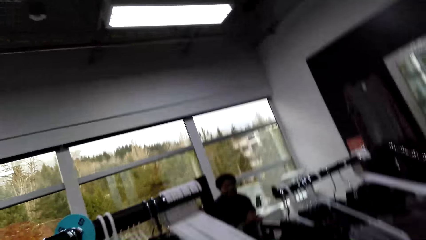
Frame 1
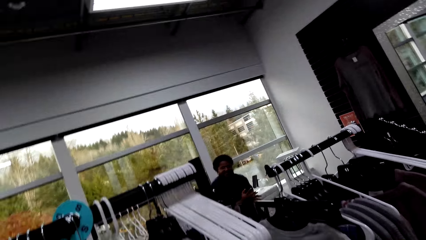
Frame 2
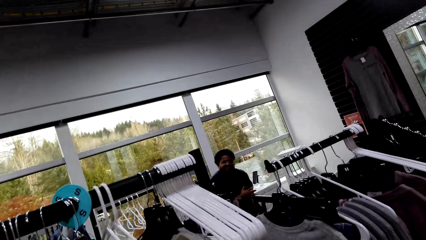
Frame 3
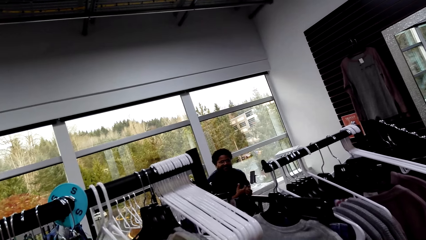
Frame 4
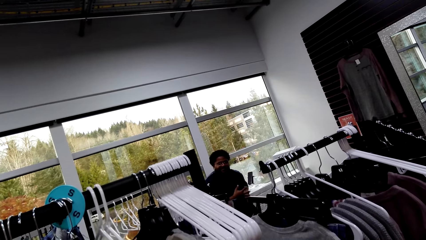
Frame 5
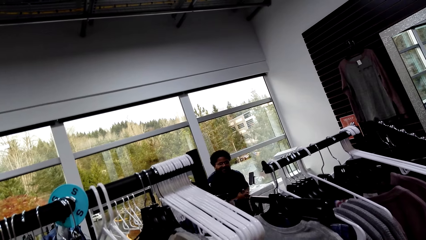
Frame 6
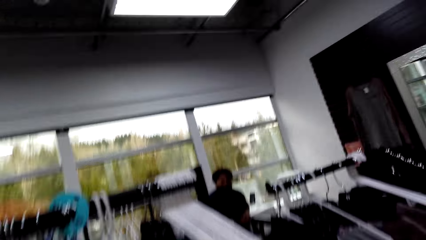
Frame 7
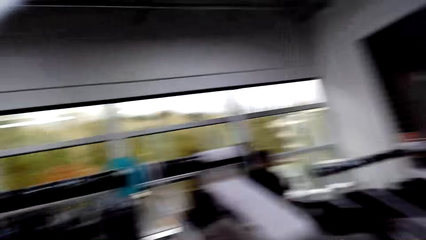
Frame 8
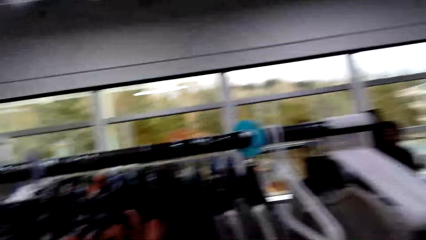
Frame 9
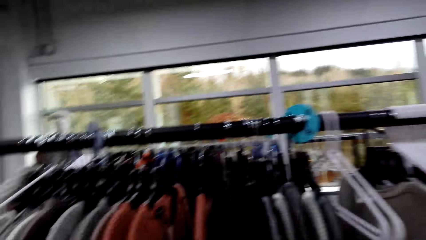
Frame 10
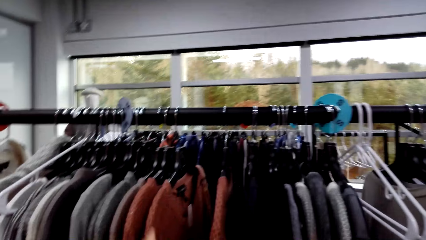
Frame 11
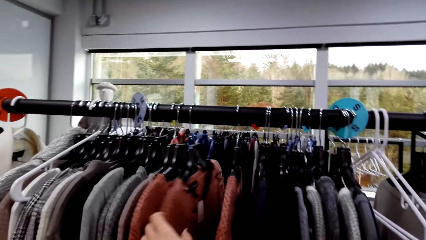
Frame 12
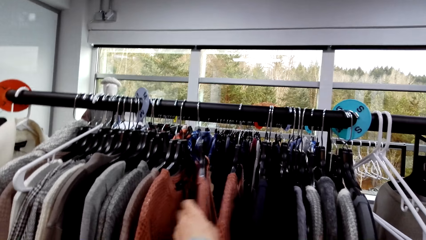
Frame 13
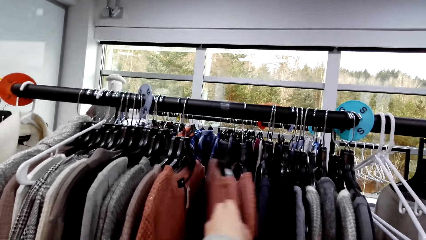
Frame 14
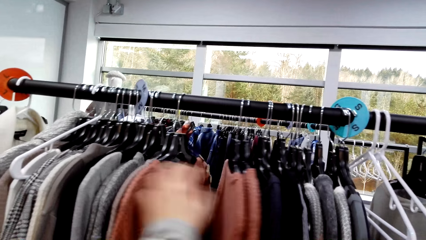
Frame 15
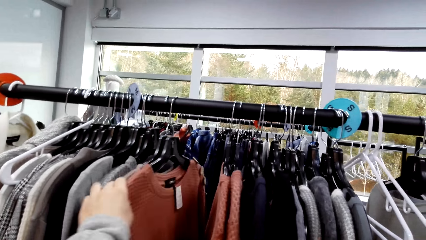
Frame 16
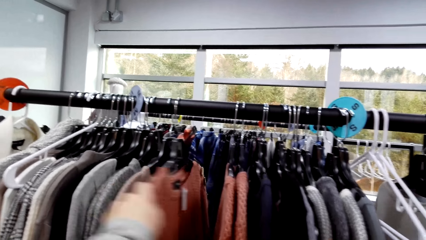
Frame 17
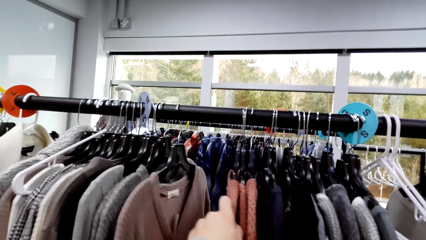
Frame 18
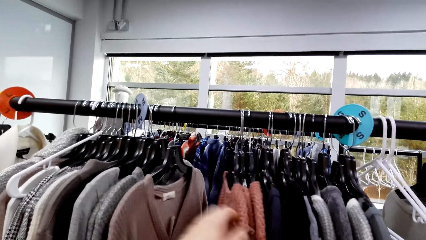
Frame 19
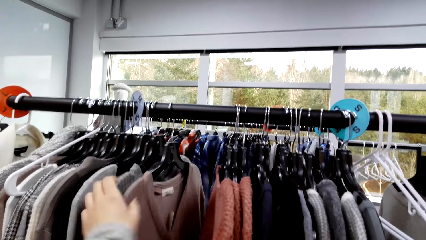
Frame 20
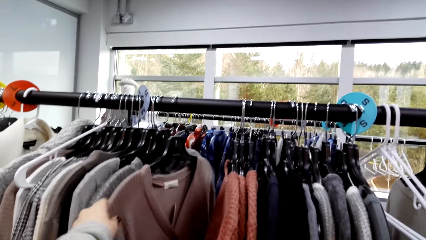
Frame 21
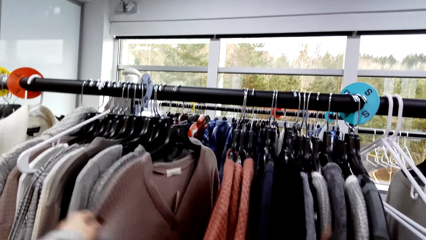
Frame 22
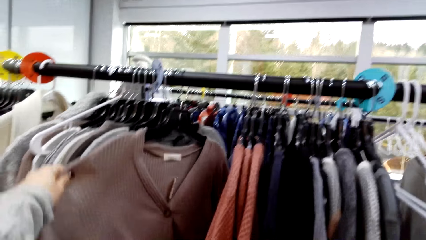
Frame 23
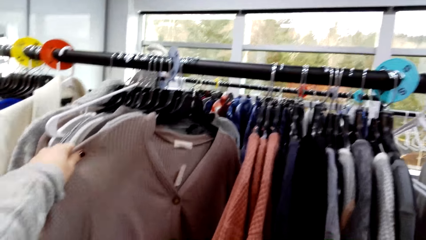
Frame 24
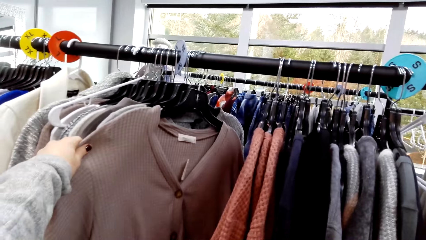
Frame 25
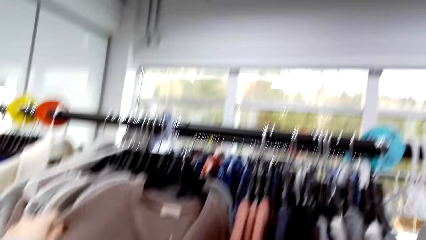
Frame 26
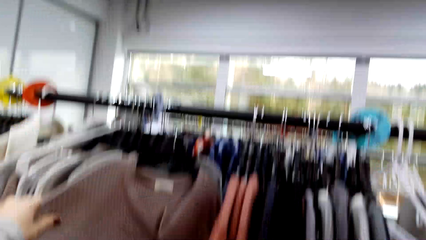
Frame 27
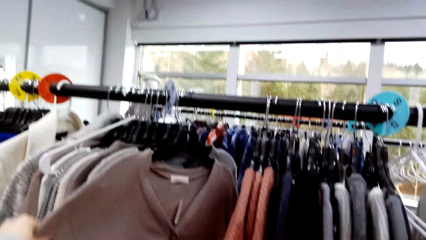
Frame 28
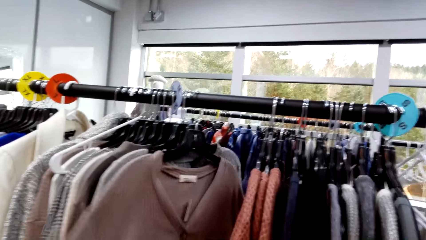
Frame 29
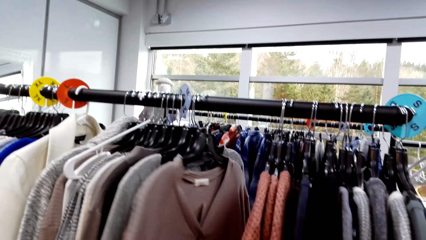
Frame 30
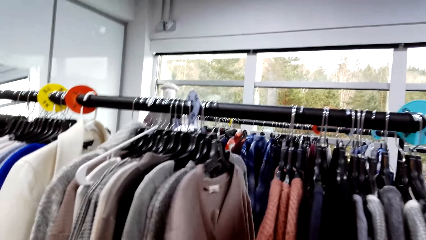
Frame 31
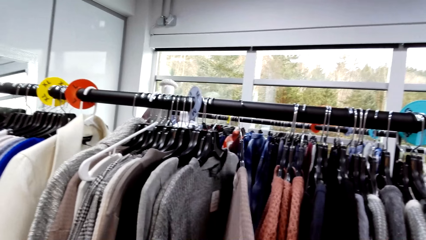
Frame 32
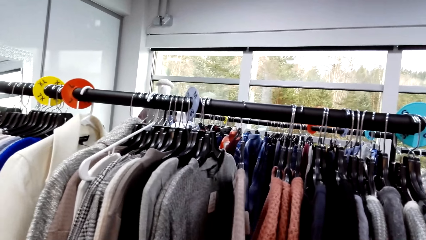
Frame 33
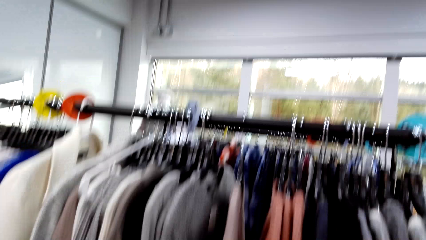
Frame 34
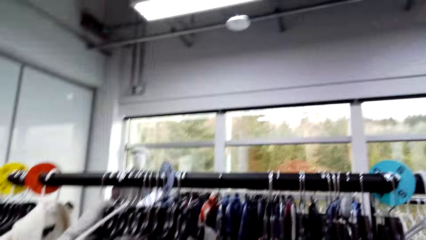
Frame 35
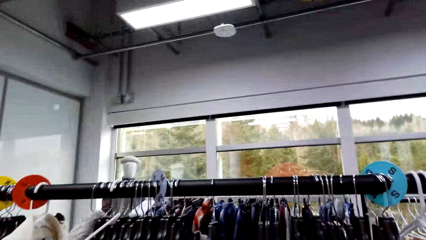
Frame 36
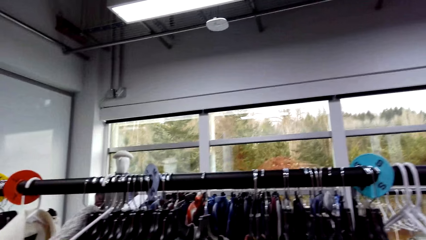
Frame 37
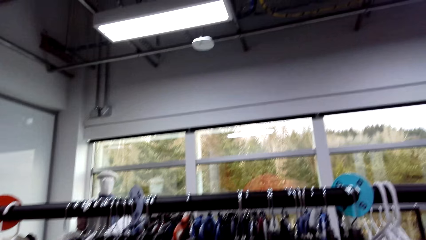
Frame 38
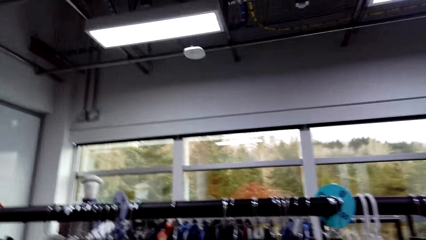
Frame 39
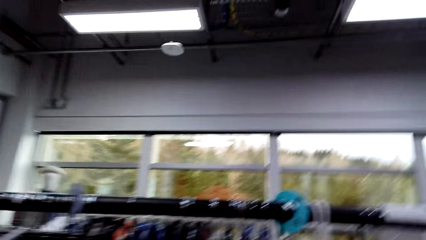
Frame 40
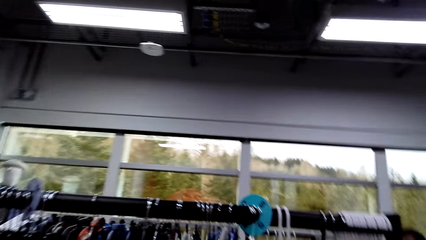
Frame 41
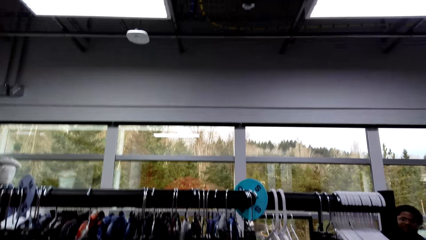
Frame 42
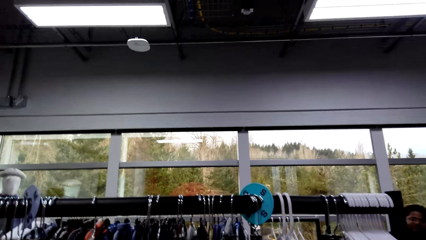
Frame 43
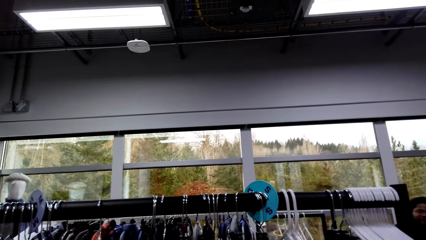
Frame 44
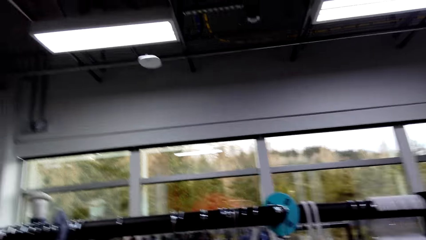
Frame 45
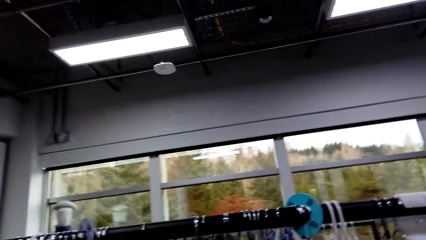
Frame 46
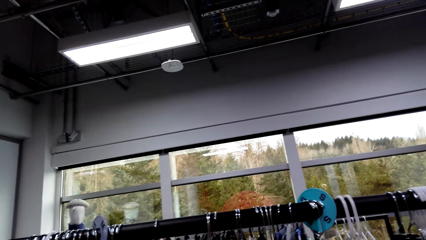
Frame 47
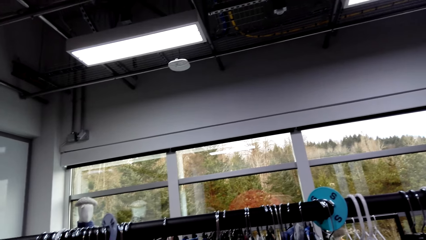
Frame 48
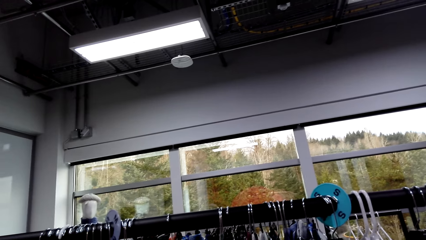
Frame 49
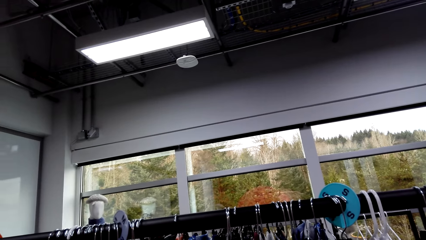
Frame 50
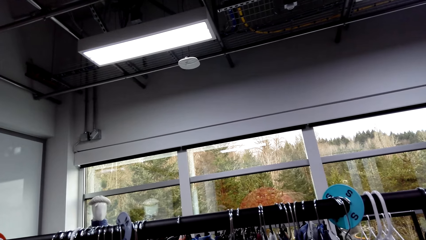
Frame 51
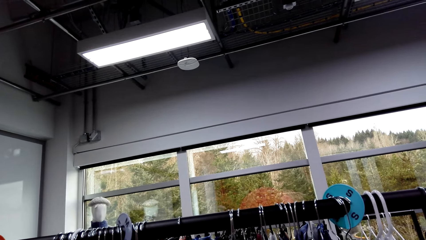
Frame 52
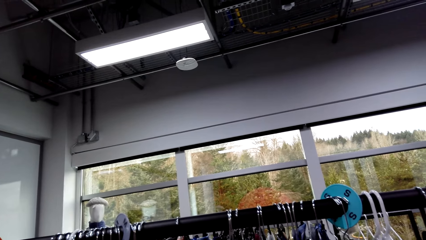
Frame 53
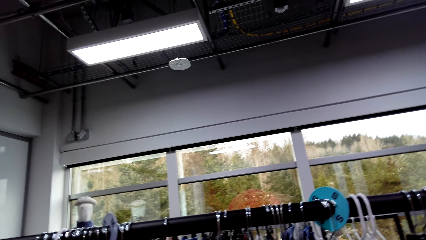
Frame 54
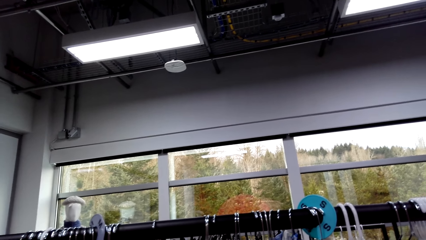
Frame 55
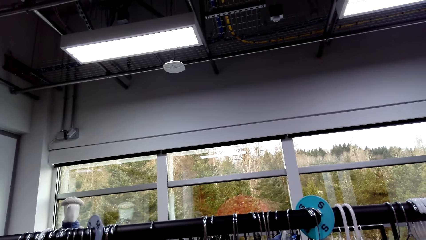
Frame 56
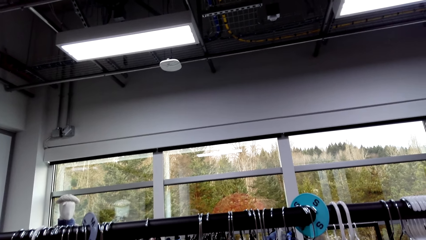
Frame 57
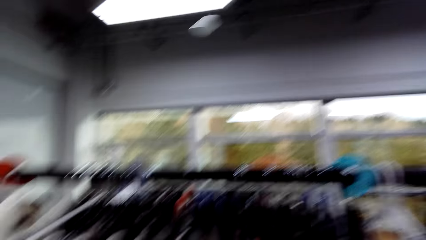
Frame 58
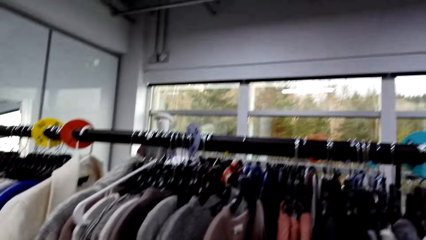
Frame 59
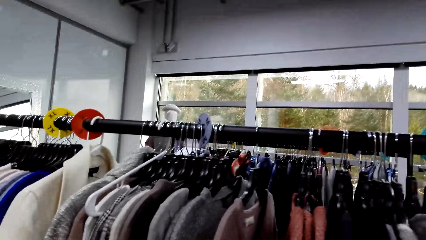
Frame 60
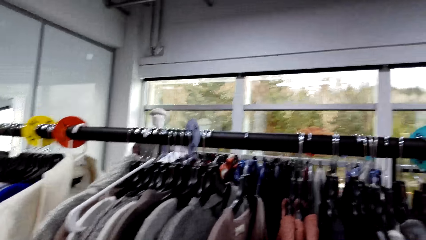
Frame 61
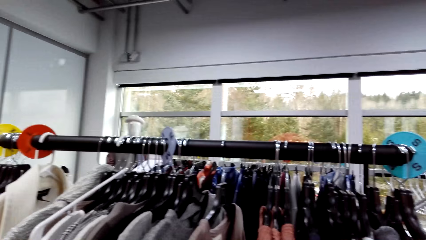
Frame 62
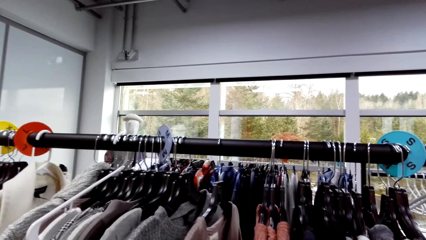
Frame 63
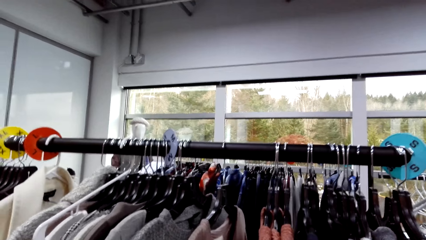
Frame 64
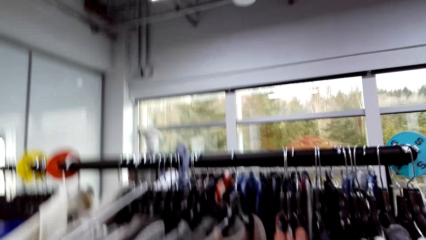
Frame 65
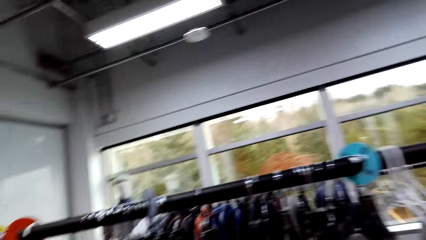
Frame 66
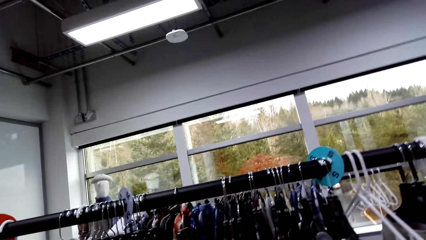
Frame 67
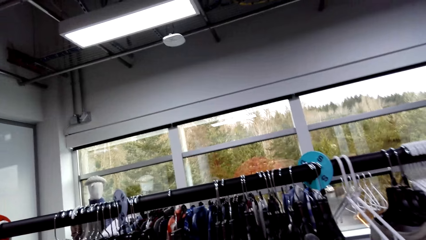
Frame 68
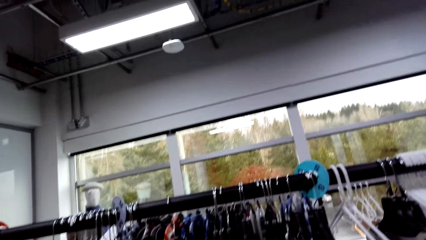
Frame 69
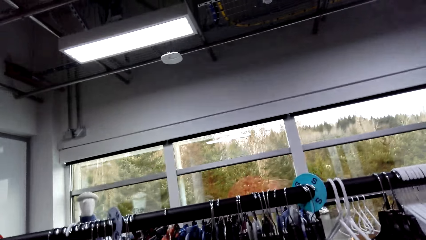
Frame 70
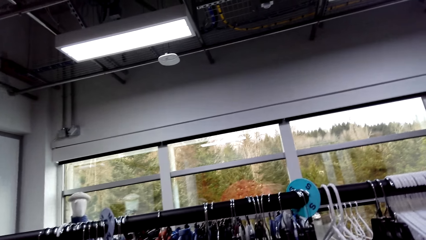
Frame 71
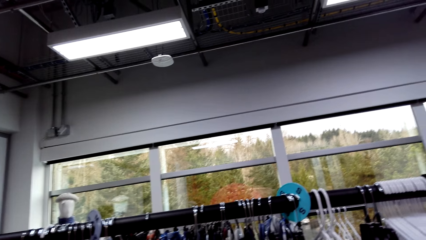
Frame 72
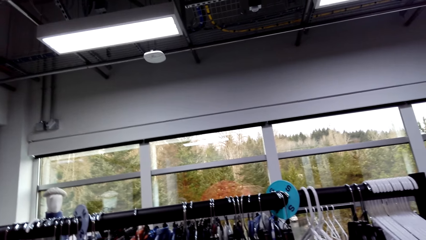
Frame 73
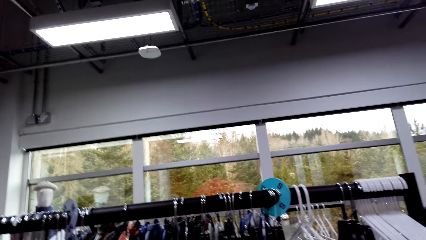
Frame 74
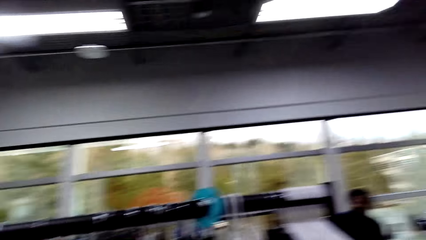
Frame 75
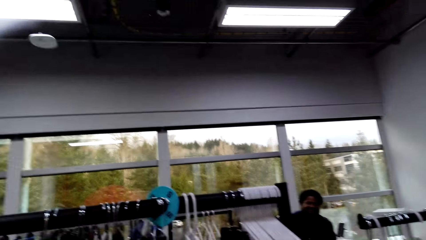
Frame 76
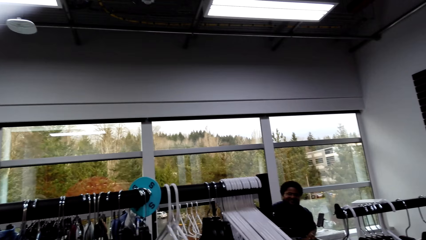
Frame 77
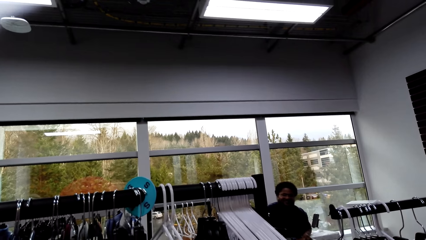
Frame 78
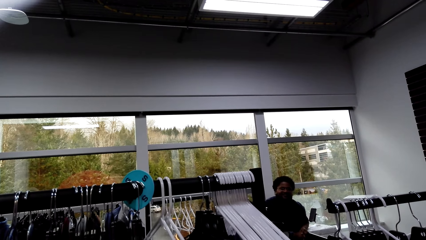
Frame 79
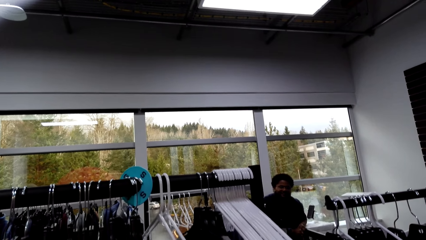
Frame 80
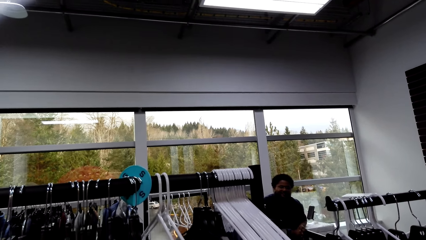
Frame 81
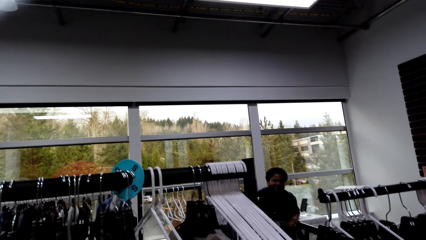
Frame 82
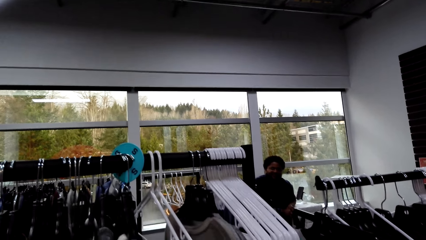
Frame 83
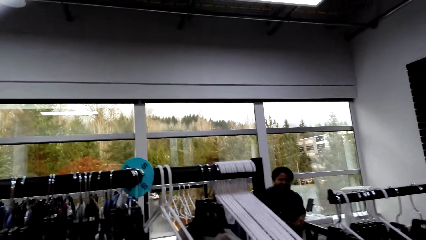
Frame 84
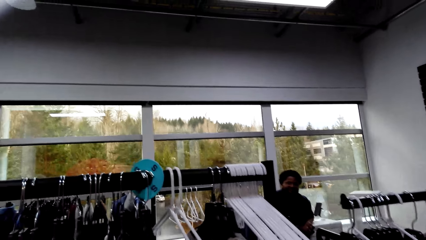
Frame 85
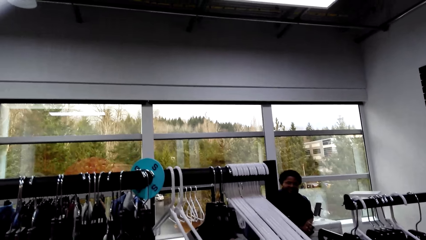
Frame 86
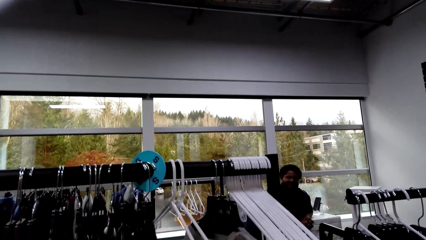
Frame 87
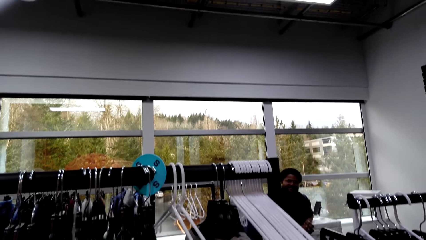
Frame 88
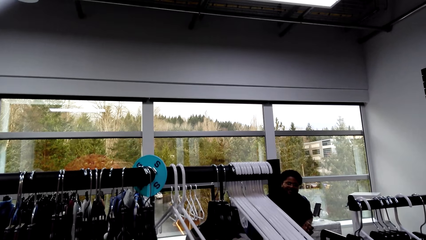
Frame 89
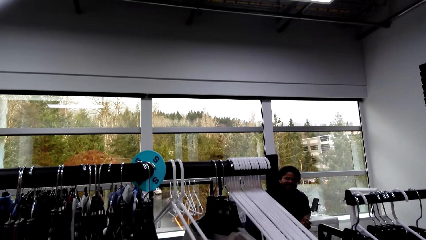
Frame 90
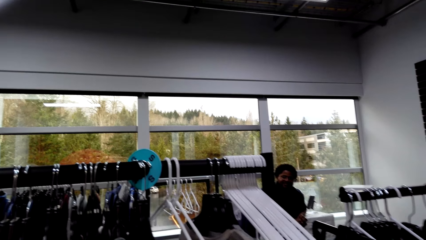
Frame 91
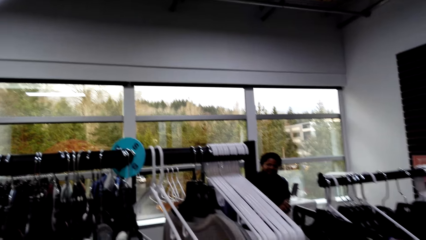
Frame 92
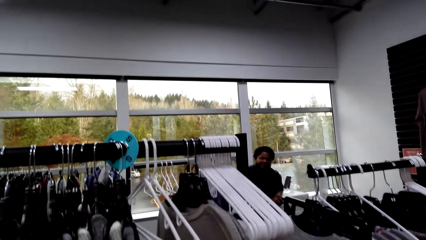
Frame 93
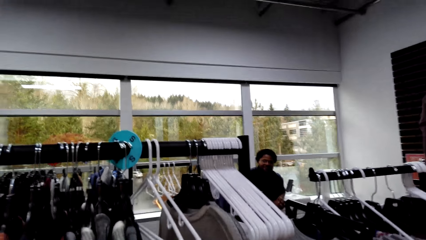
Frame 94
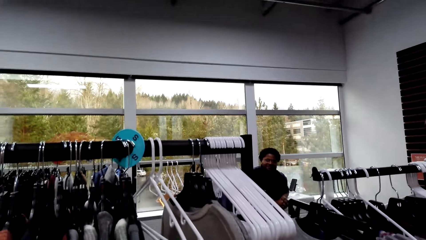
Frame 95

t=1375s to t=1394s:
The camera wearer interacts with a man. They move clothes on the cloth rack. They interact with the man.
